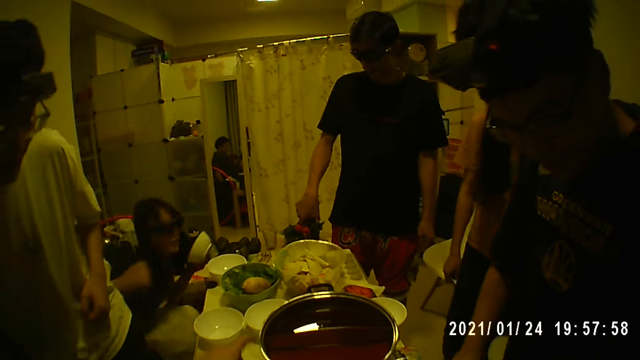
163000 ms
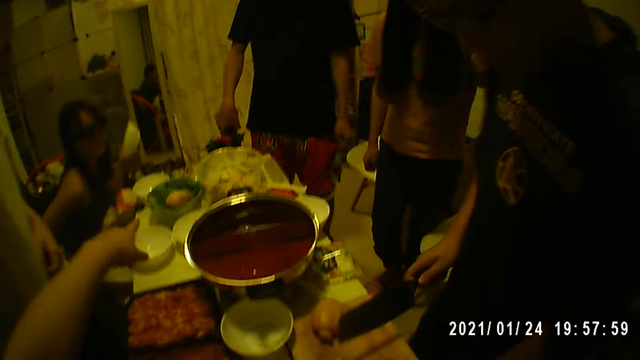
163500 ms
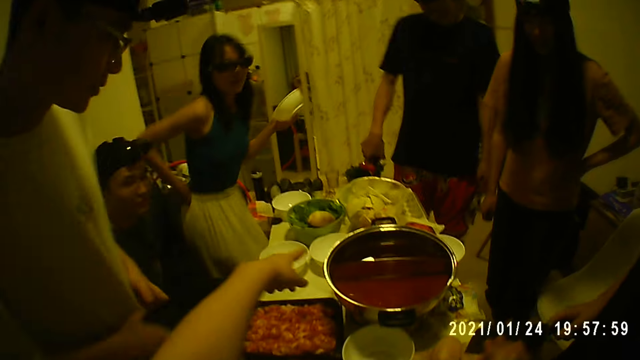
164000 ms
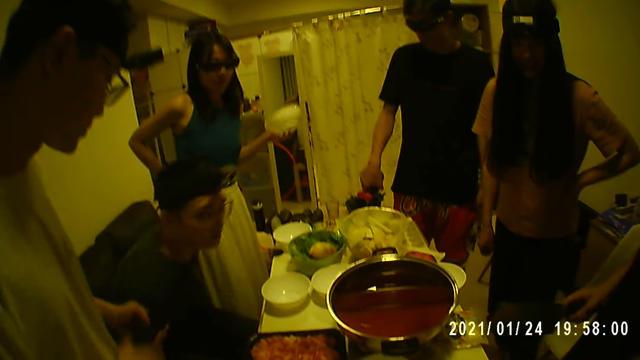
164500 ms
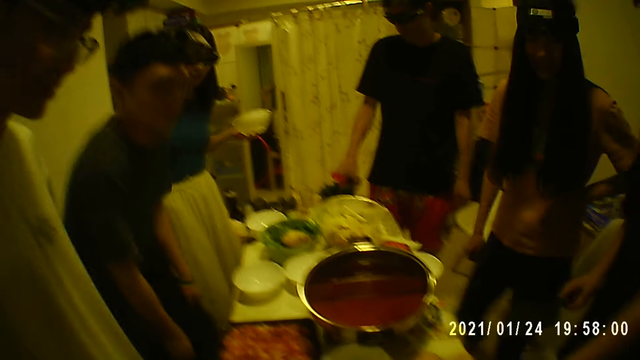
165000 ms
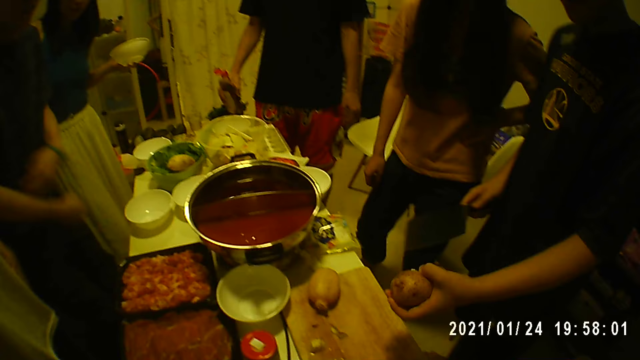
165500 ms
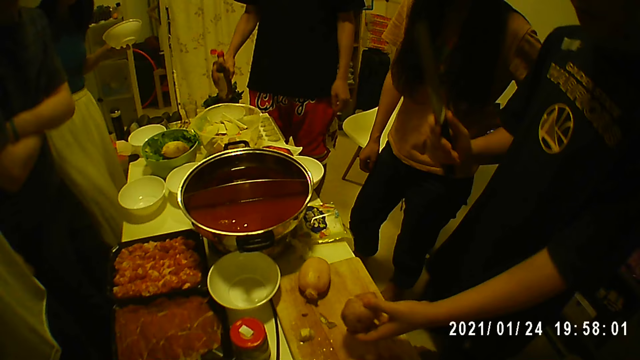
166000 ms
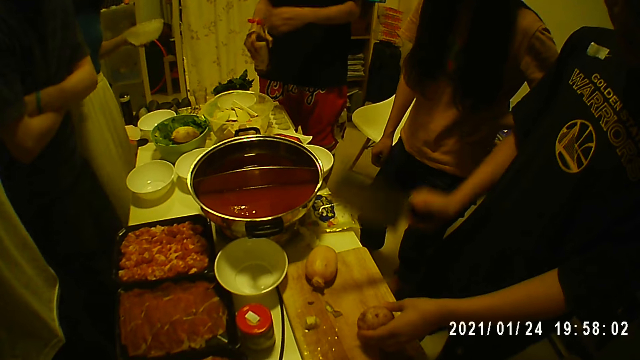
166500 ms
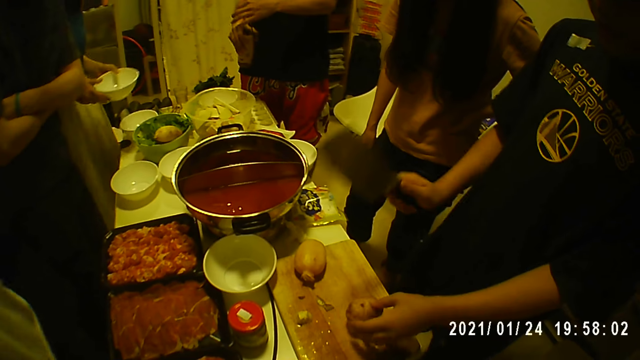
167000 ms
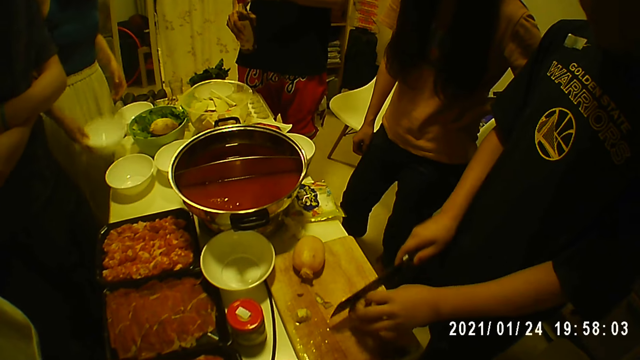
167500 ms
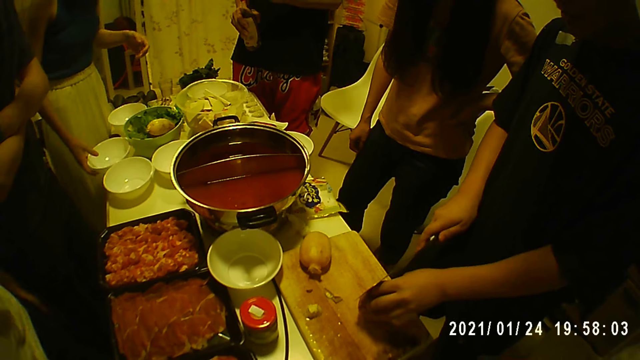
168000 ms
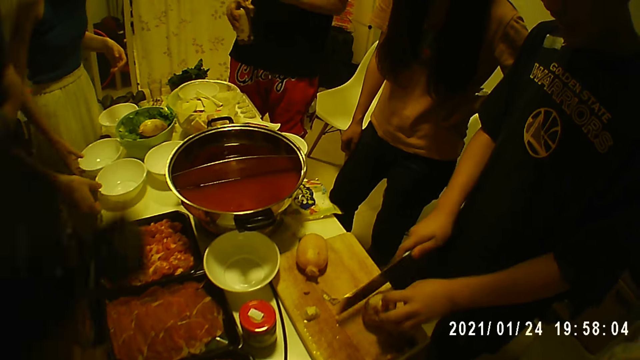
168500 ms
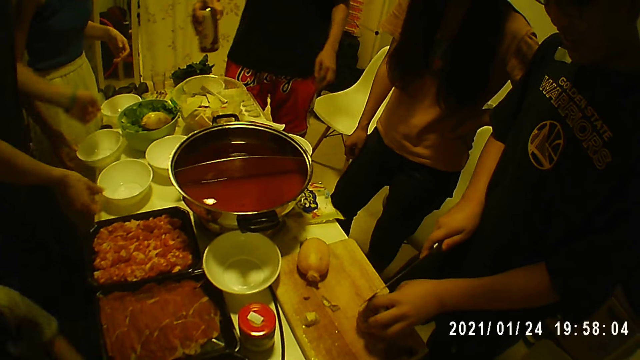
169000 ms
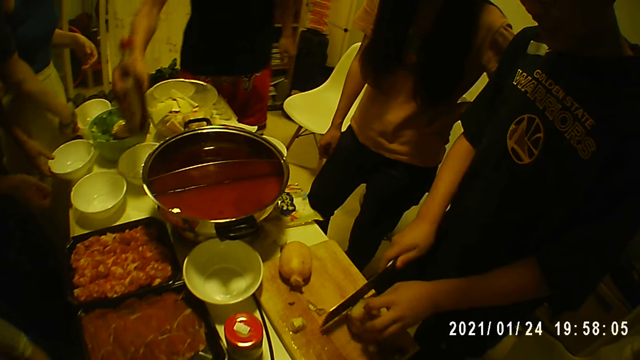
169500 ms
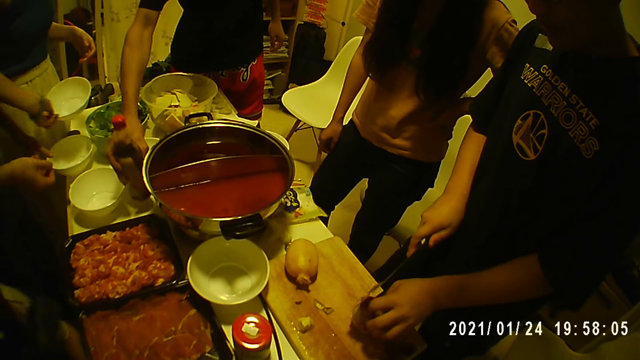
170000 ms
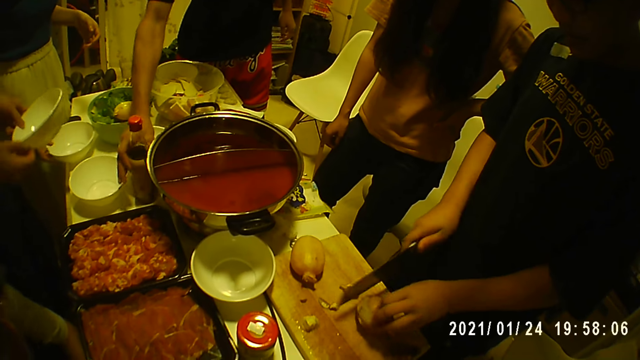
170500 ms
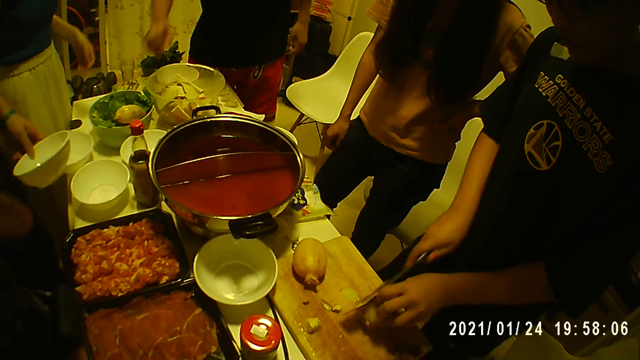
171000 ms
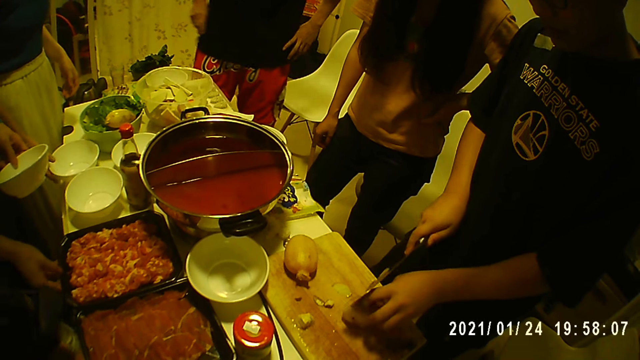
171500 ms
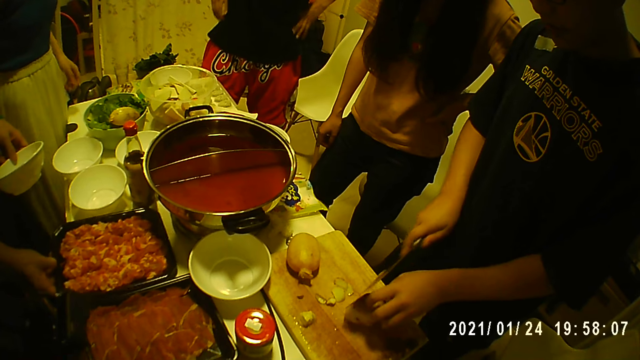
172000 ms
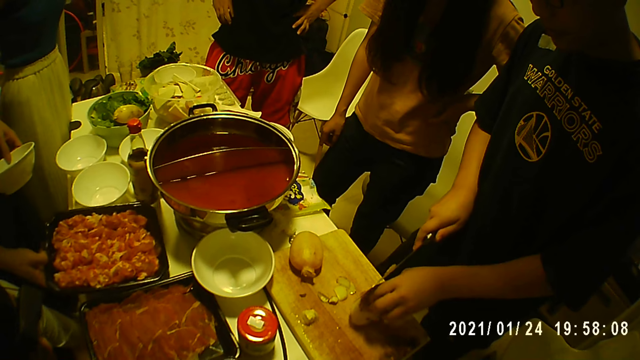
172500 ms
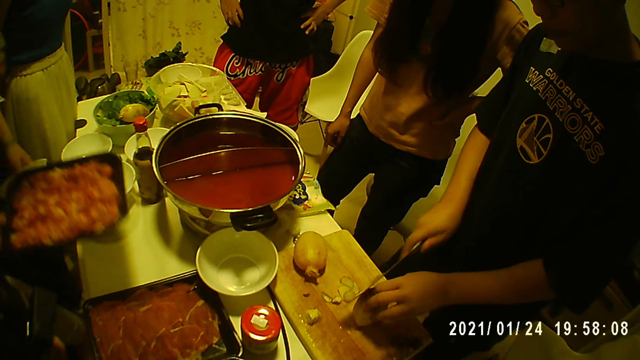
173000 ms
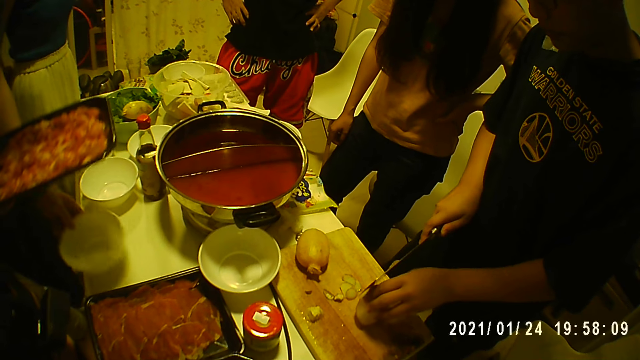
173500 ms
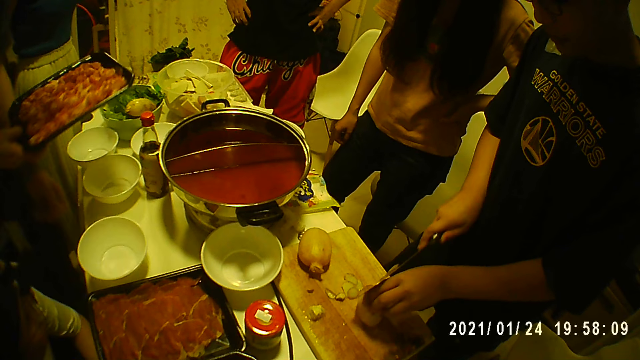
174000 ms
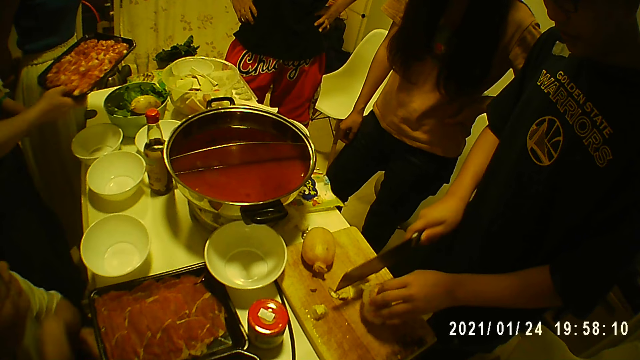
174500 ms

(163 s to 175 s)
A woman stands up. A man holds the knife with his right hand. Another woman points on the table. Another man stands up. The first man holds a potato in his right hand, and lifts the knife. A third man covers the bottle with his left hand. The first man cuts the potato with the knife in his right hand. The third man drops the bottle on the table with his right hand. A fourth man collects the bowl from the first woman with his left hand, takes the tray of meat on the table with his right hand, and drops the bowl in his left hand on the table.

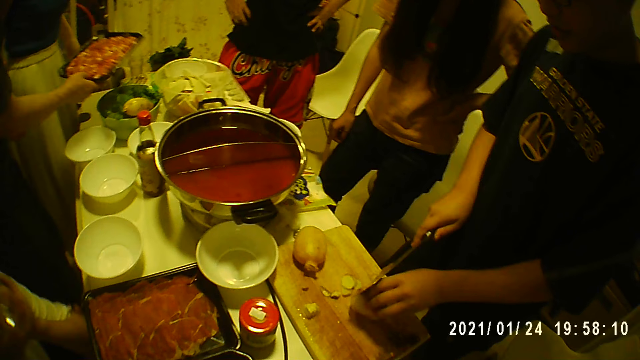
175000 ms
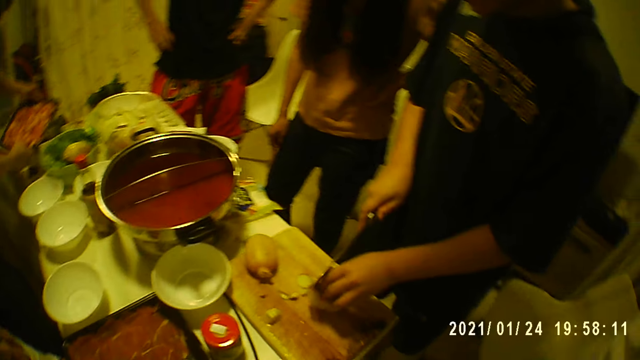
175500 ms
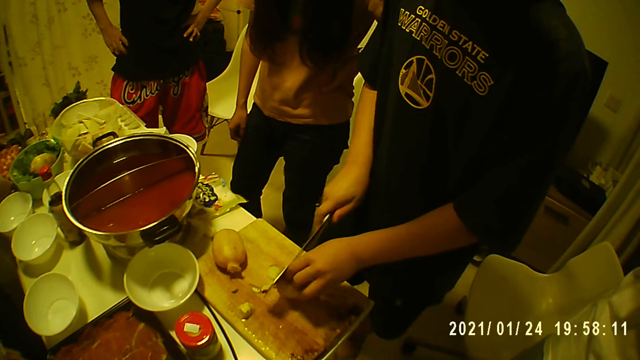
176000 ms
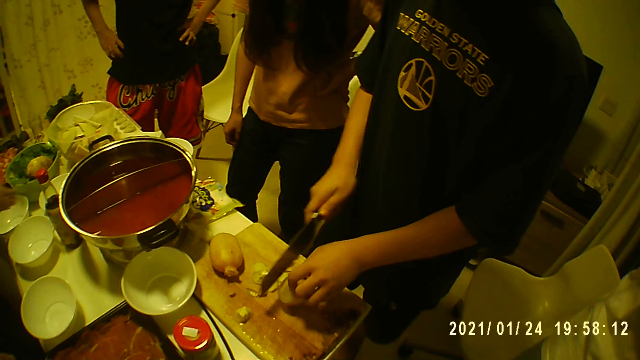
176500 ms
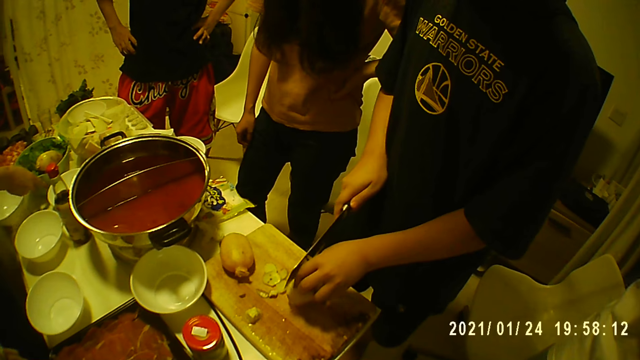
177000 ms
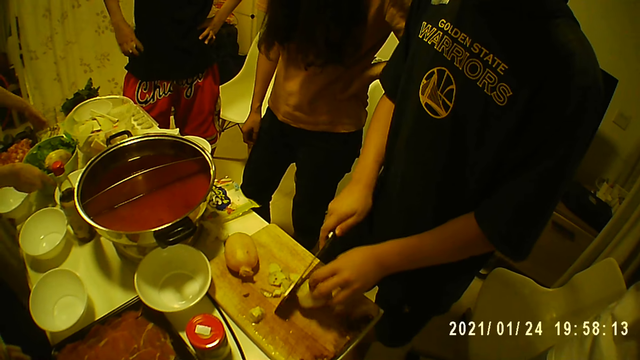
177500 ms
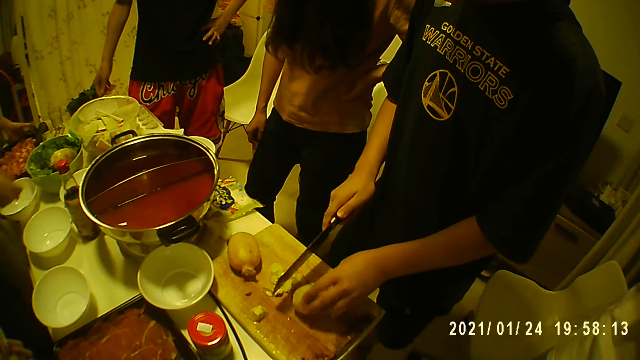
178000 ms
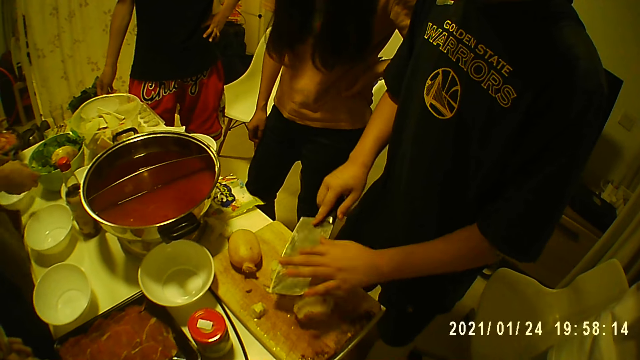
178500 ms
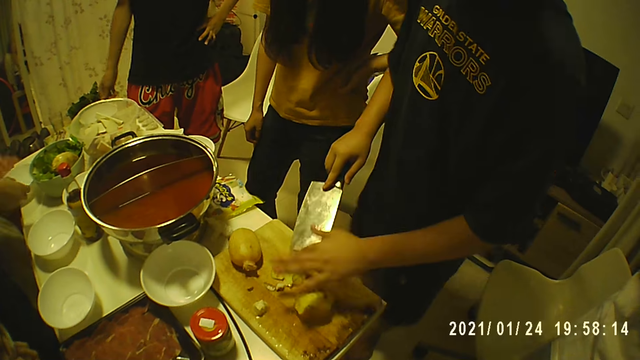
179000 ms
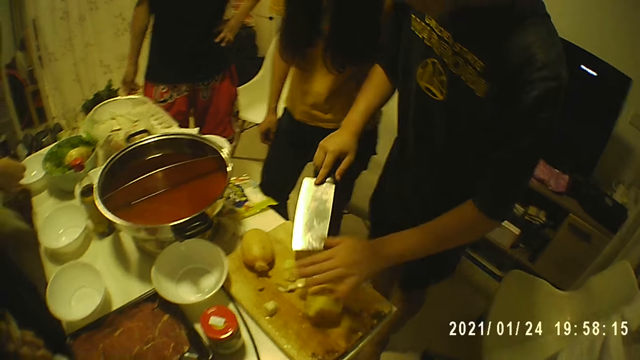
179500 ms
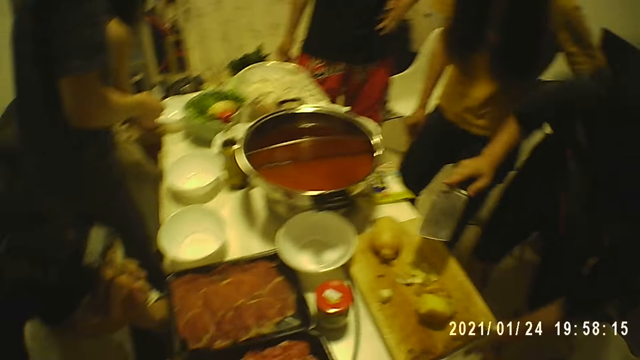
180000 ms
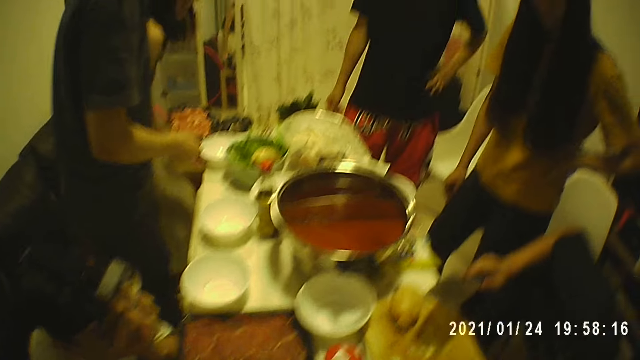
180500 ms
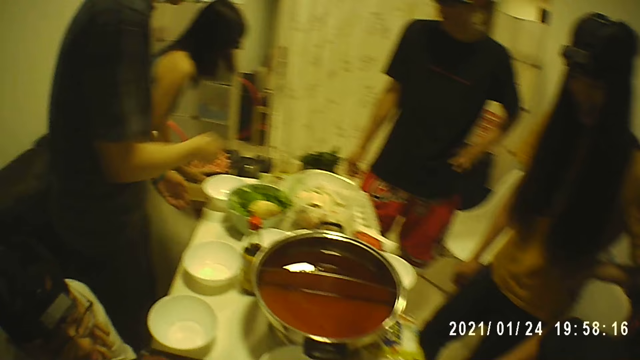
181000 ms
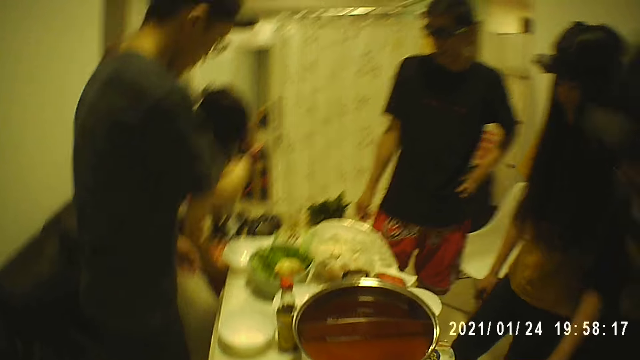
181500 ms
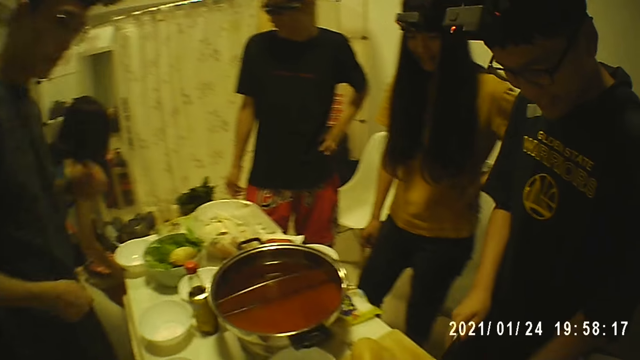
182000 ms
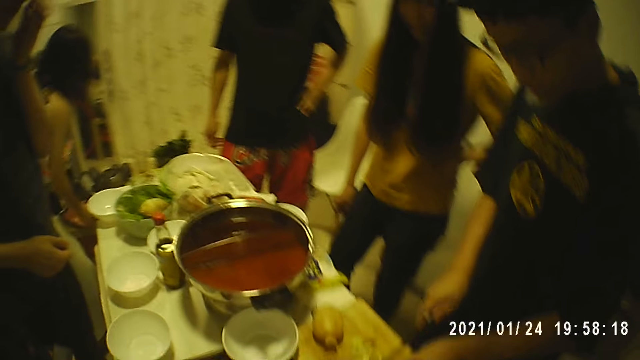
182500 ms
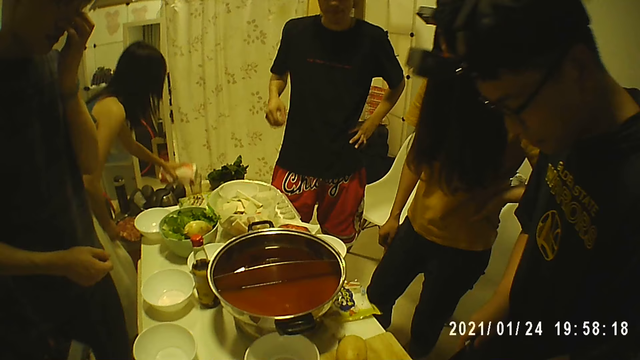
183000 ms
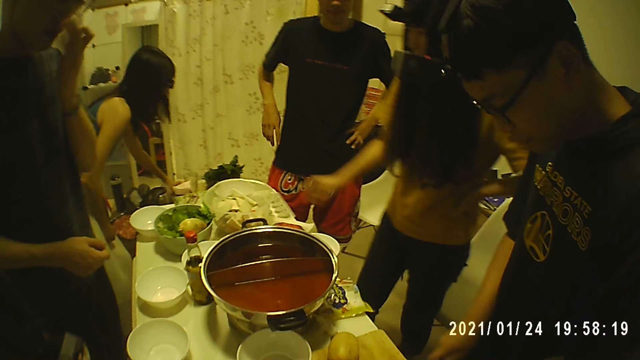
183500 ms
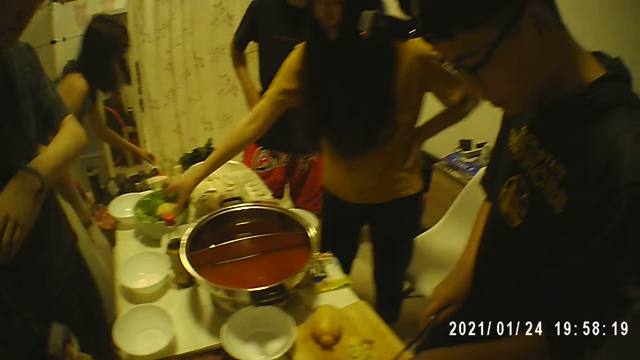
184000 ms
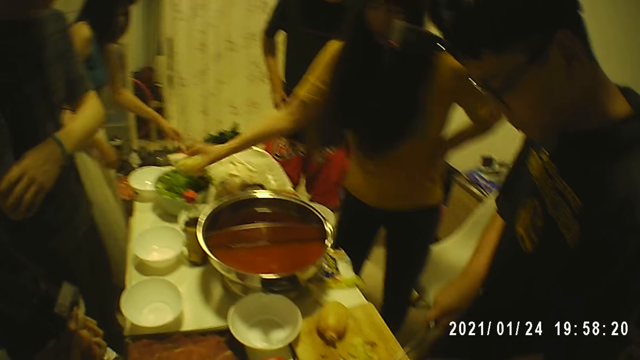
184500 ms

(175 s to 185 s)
A woman collects the tray of meat from a man with her left hand, and drops the tray of meat on the table with her left hand. The man adjusts the bowl on the table with his right hand. The woman touches the pack on the table with her right hand, and carries the tray of meat on the table with both hands. Another man wipes the knife with fingers. The first woman drops the tray of meat on a stool with both hands. The camera wearer looks at other people. The first woman drops a cloth on the stool with her left hand. Another woman takes a potato in the bowl with her right hand.
